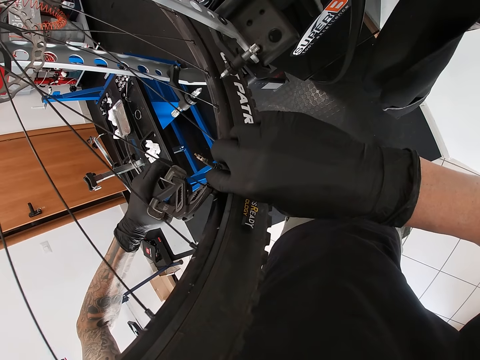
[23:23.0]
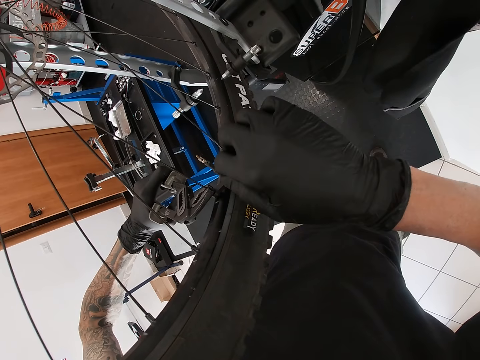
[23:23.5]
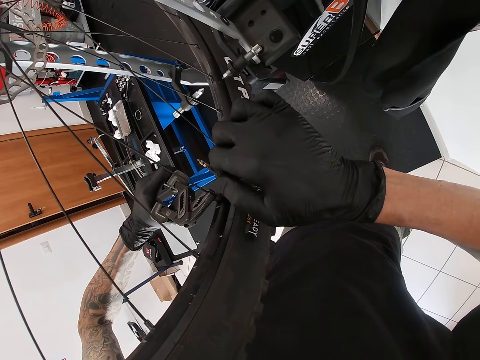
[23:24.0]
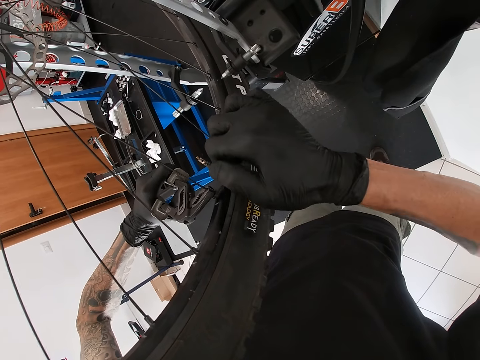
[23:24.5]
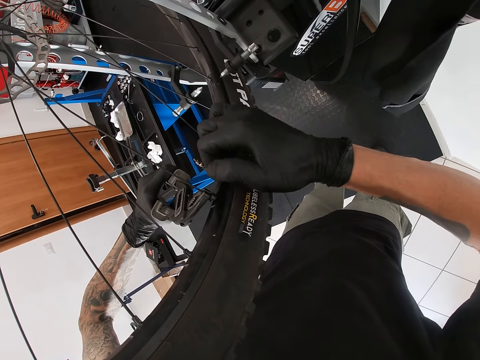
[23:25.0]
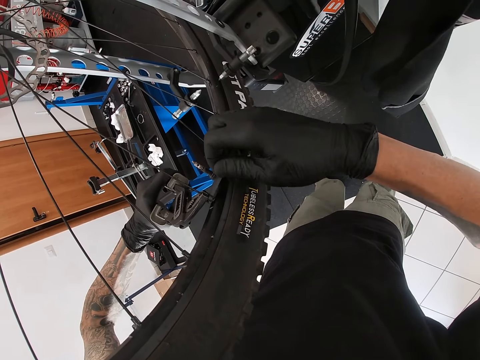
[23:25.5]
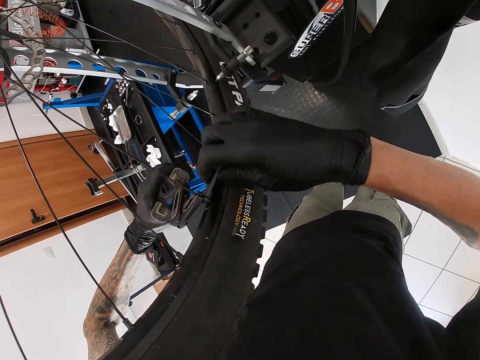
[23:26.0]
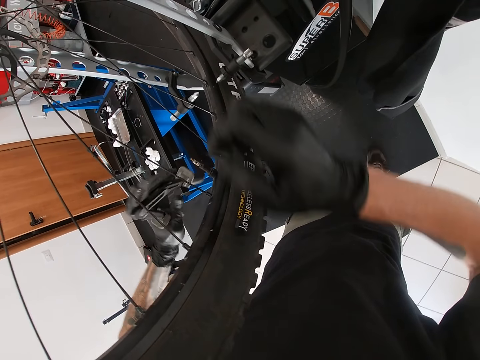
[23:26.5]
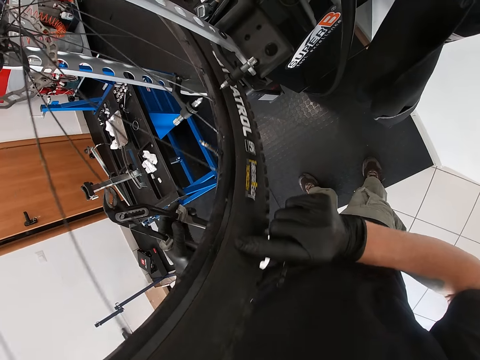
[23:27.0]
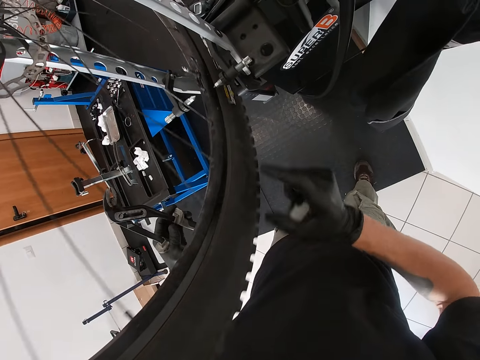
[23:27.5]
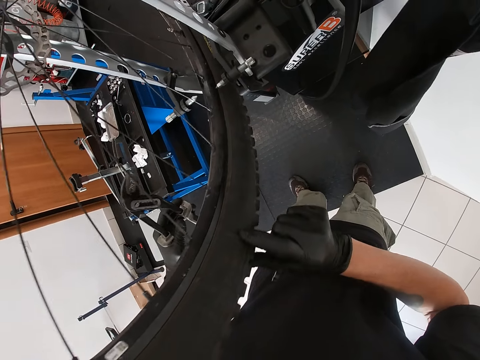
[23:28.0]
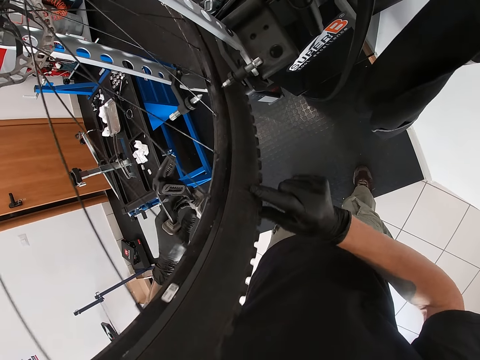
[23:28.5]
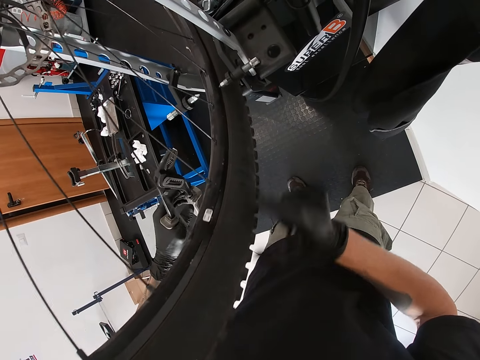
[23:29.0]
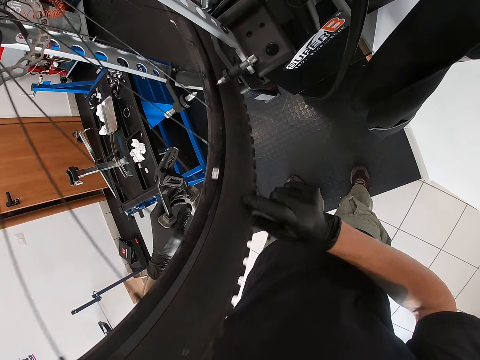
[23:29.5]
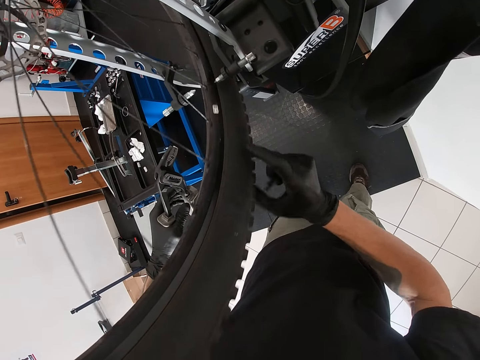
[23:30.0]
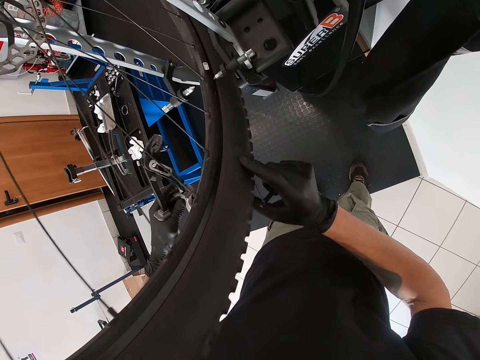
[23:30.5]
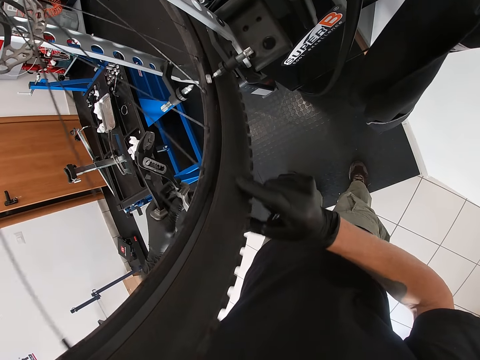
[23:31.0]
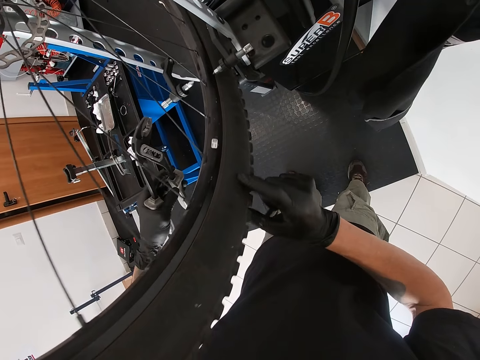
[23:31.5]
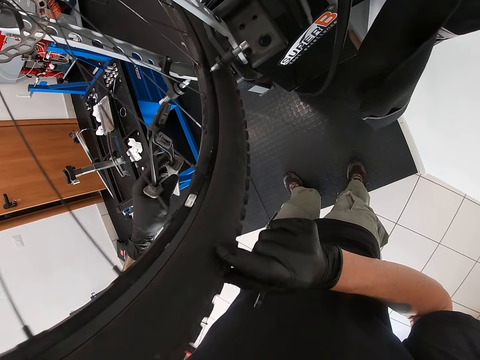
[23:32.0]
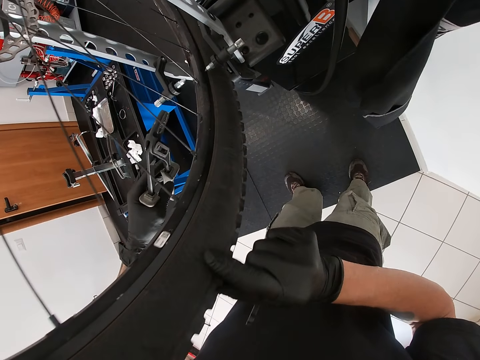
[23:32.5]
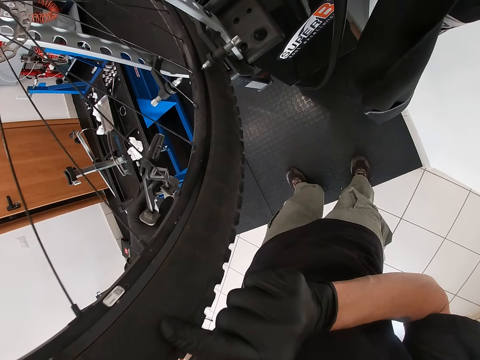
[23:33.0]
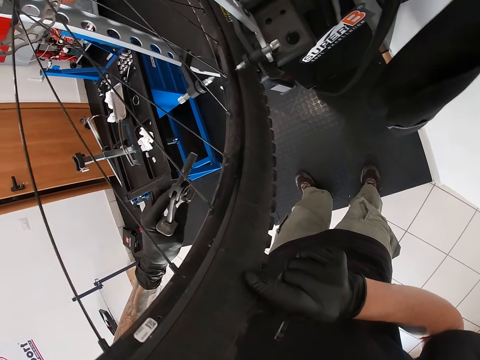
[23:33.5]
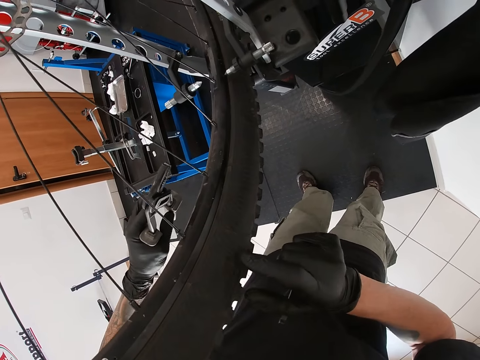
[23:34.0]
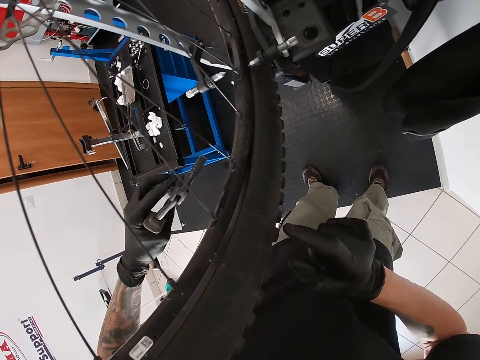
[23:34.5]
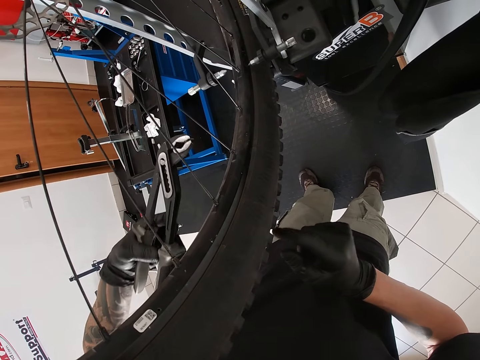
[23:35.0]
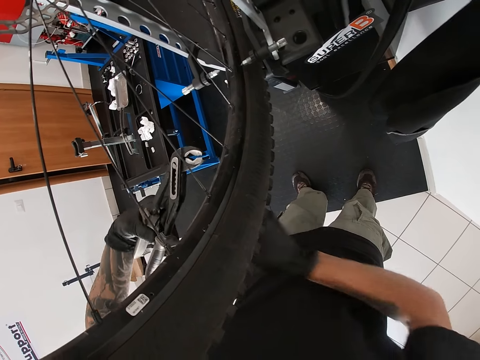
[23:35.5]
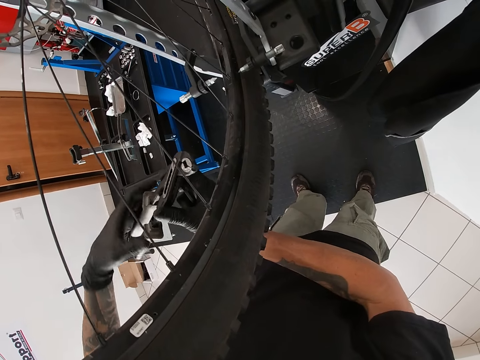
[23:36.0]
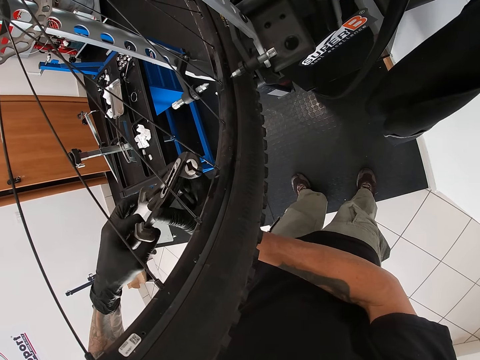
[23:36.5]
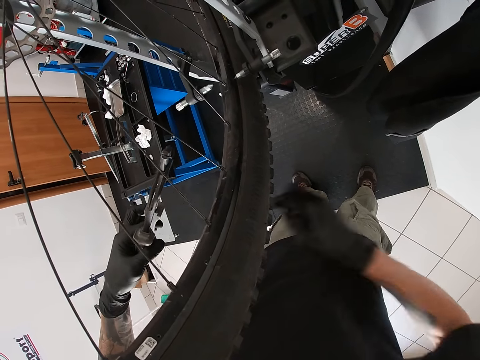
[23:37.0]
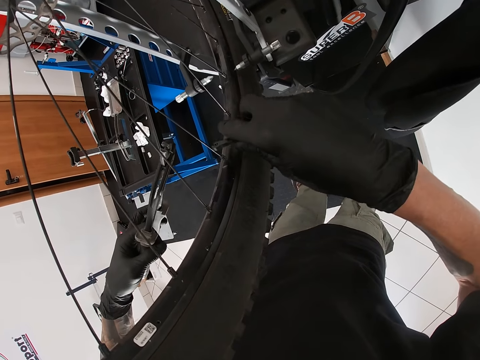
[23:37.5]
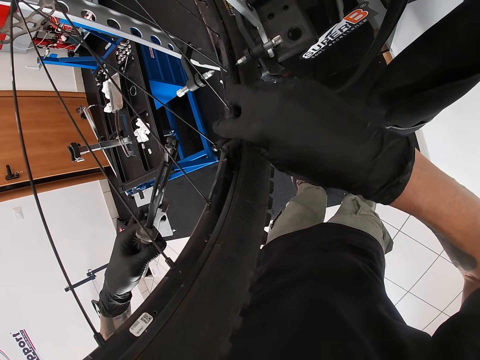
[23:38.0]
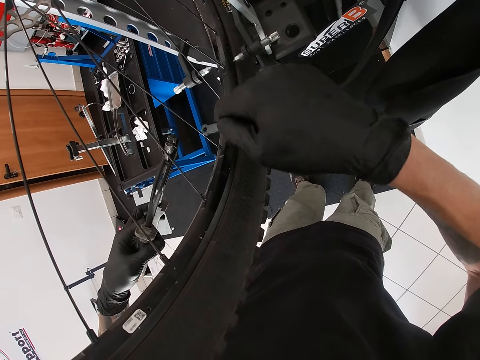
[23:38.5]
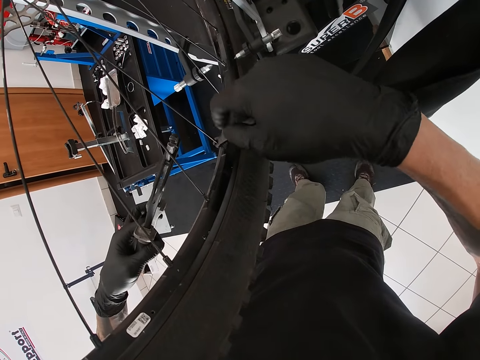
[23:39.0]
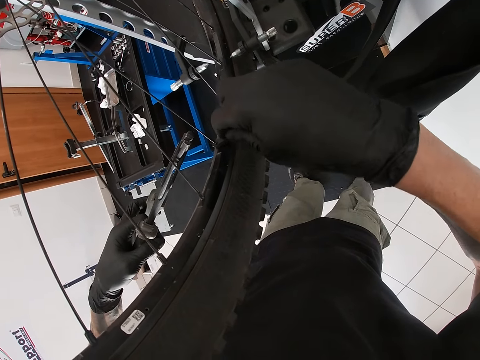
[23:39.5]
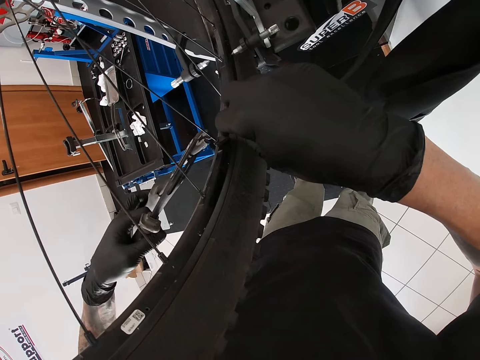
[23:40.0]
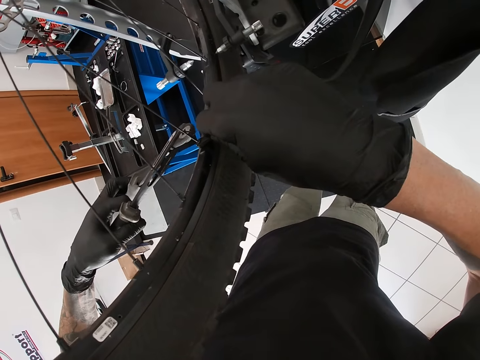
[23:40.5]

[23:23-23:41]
The camera wearer rolls the wheel with his right hand. He releases the pliers from the wire. He holds the plier with both hands. He holds the plier with his left hand. He holds the spoke with the spanner in his right hand.

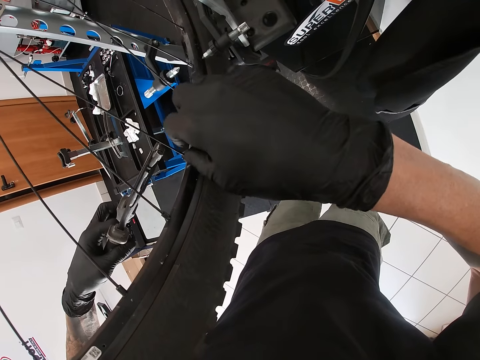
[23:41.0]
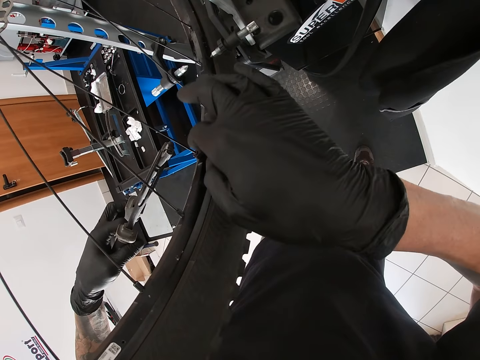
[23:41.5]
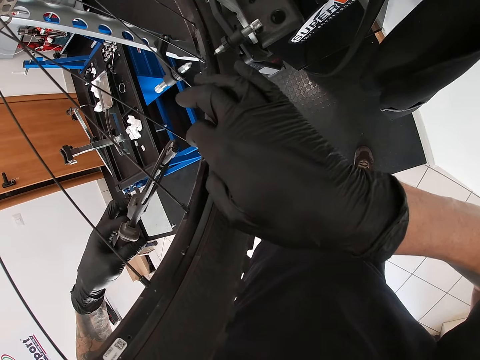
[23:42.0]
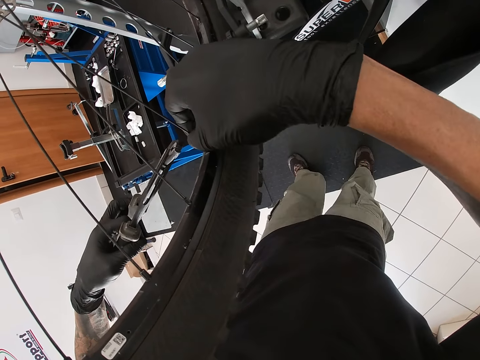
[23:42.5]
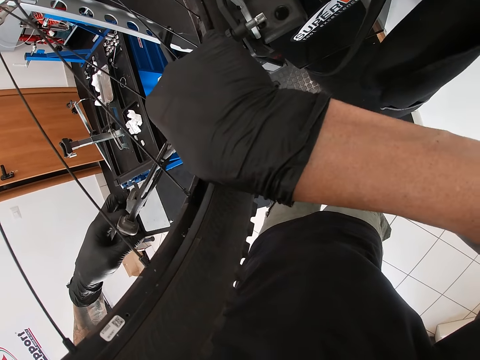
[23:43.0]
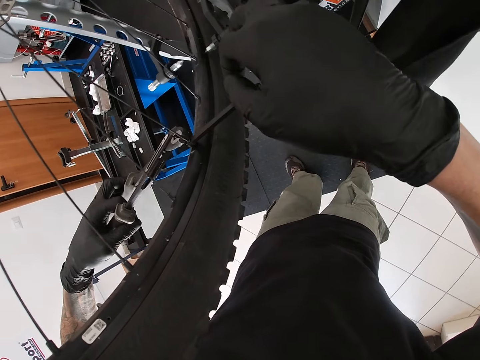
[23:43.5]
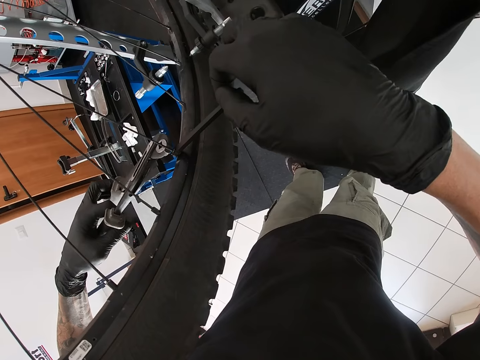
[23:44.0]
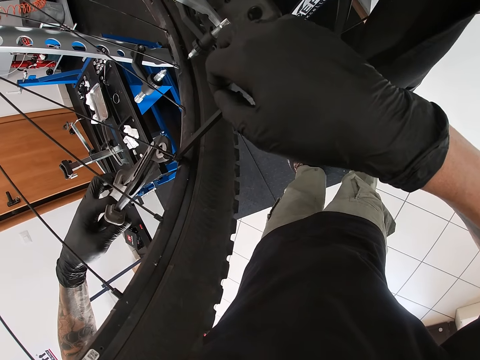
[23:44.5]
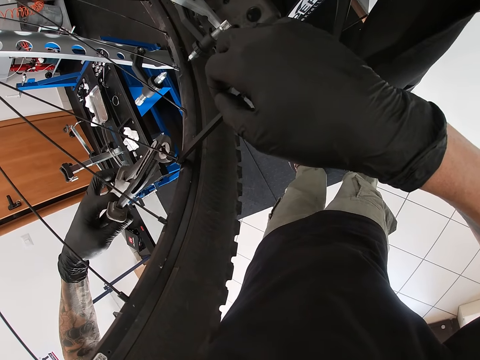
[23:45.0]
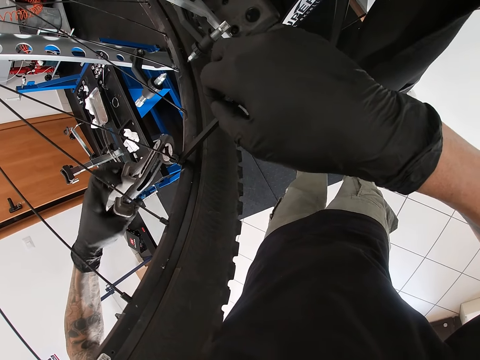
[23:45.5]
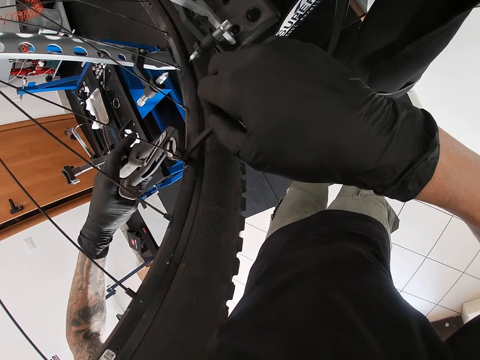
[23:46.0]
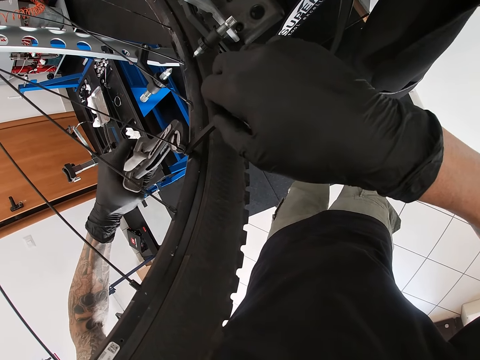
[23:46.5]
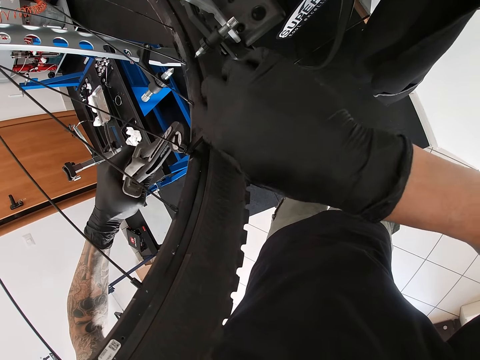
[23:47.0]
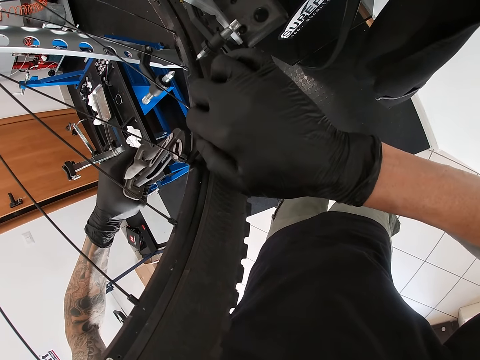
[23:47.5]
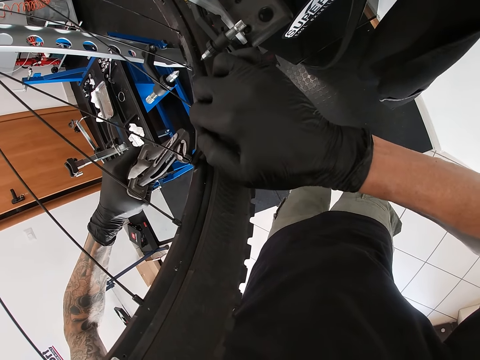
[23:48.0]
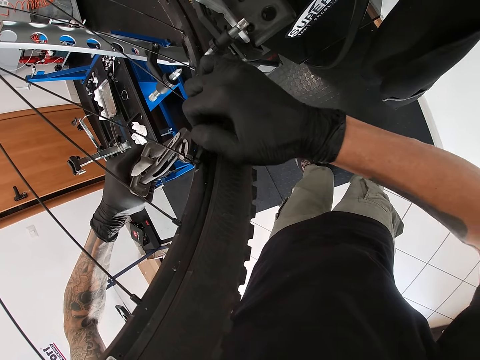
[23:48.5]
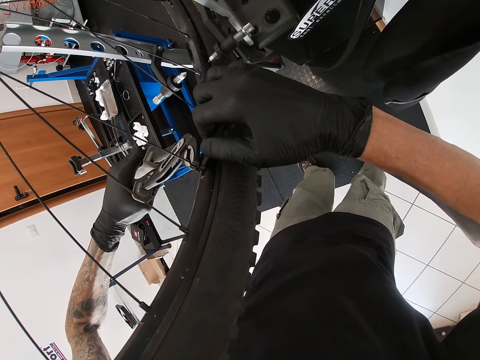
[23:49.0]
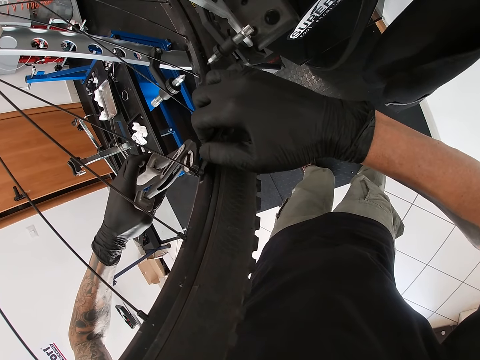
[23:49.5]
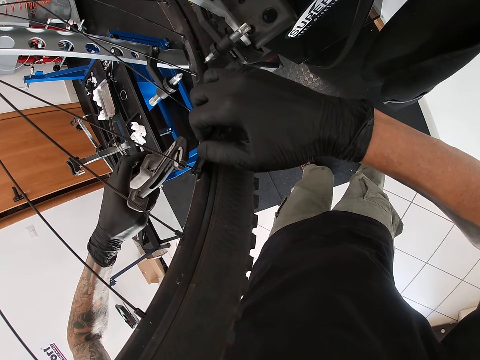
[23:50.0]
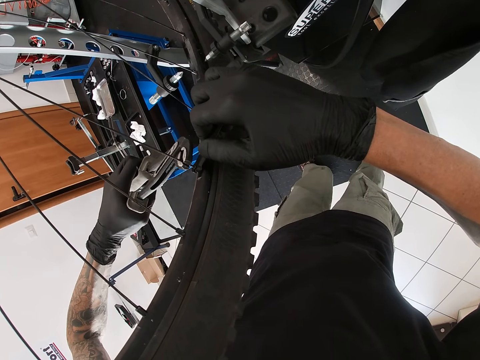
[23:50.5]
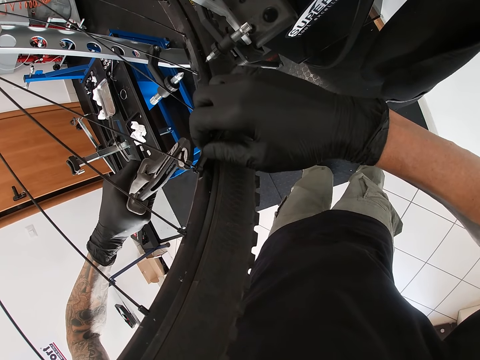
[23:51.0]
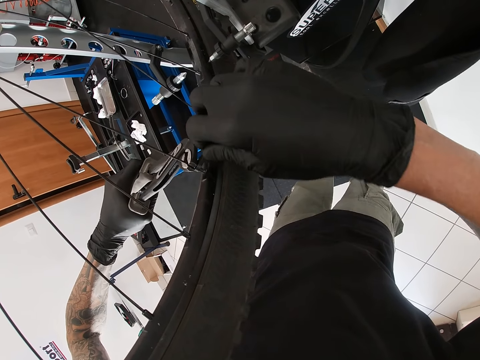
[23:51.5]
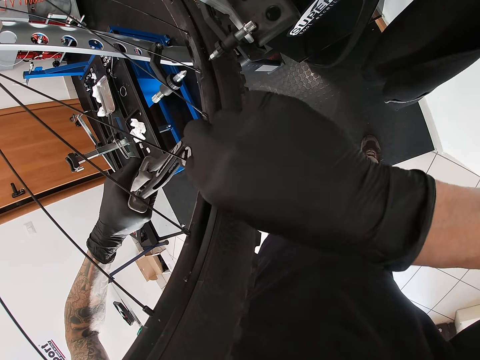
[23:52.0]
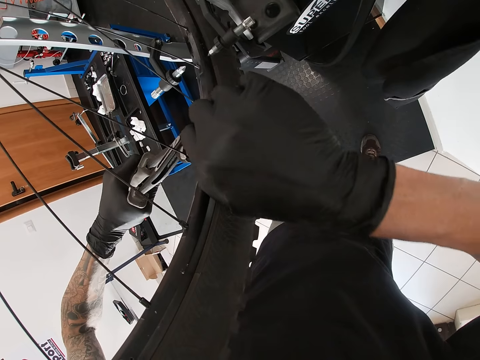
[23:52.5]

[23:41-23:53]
The camera wearer holds the spoke with the plier in his left hand. He tightens the spoke with the spanner in his right hand.
